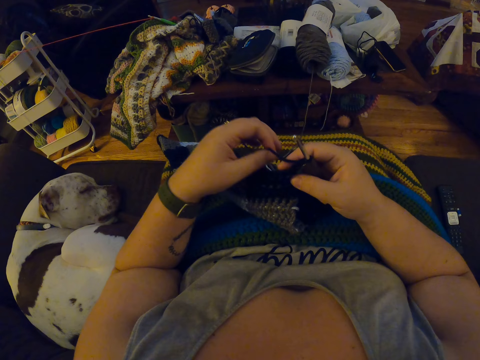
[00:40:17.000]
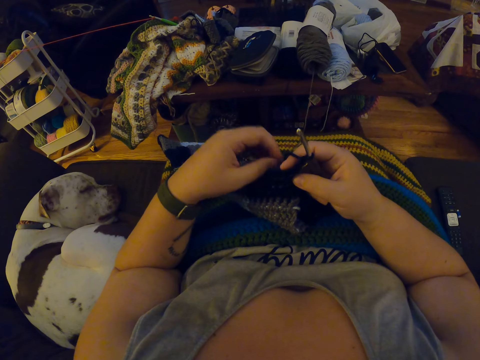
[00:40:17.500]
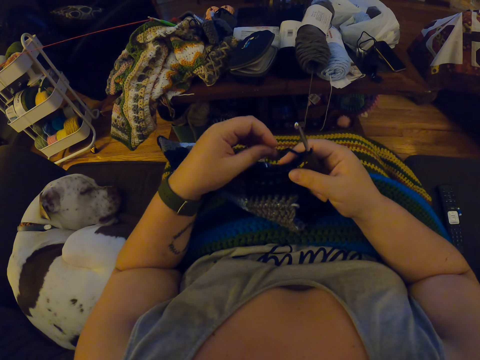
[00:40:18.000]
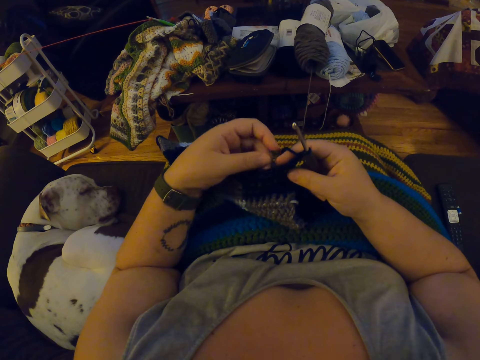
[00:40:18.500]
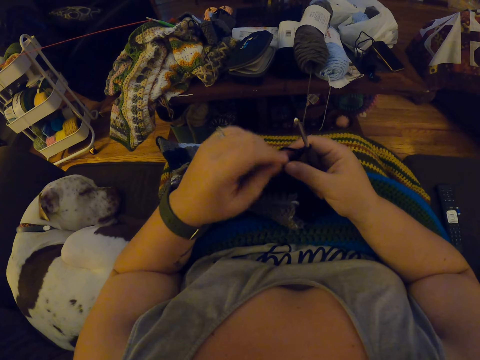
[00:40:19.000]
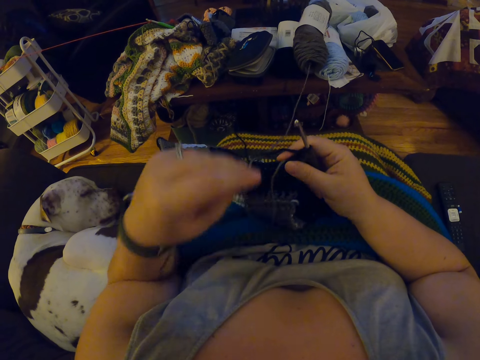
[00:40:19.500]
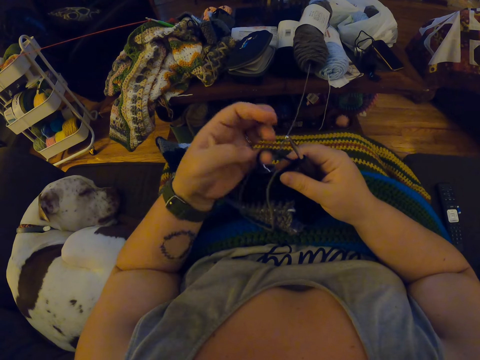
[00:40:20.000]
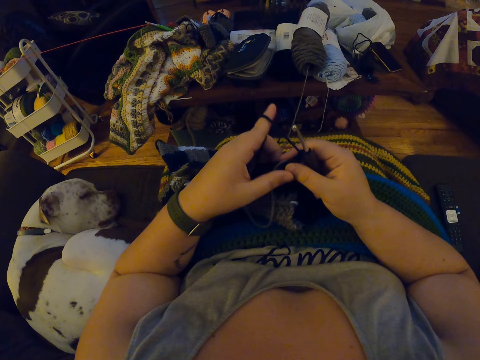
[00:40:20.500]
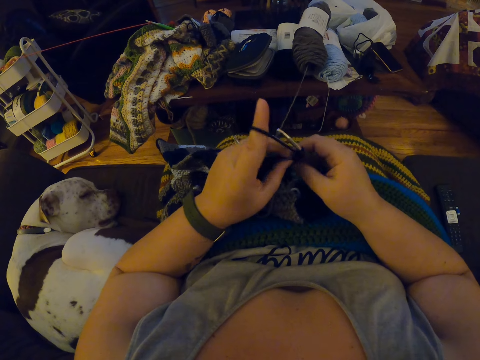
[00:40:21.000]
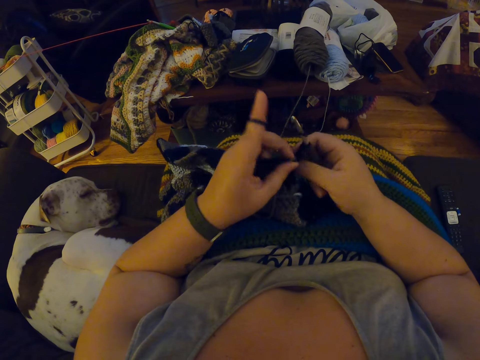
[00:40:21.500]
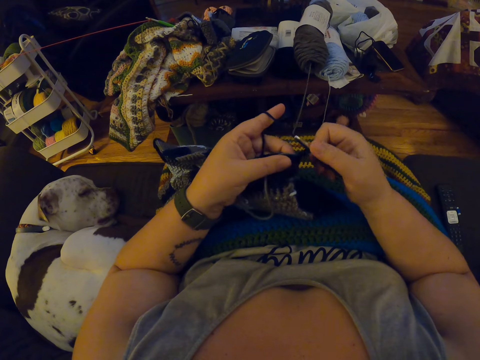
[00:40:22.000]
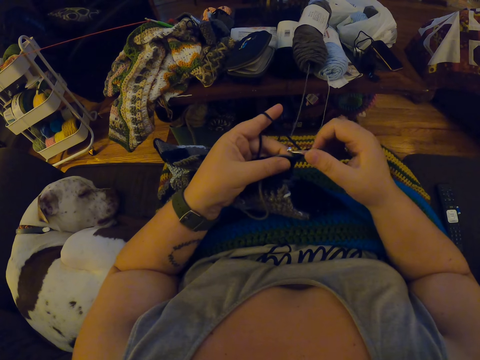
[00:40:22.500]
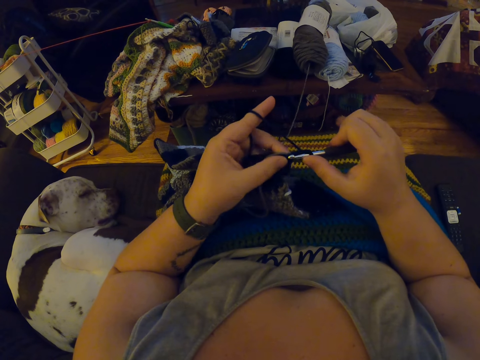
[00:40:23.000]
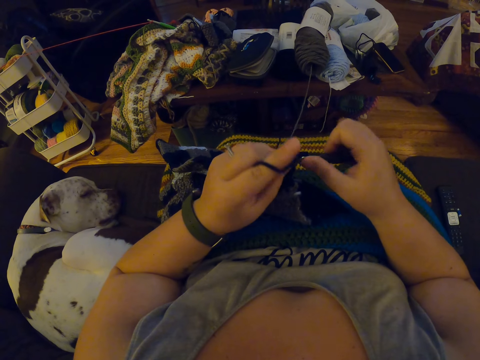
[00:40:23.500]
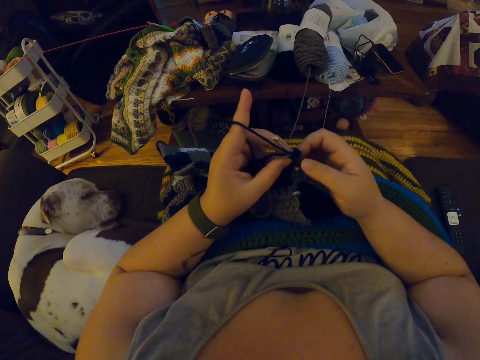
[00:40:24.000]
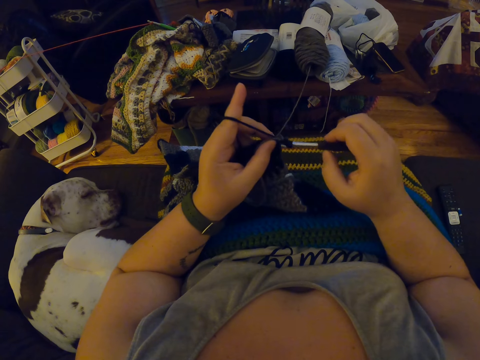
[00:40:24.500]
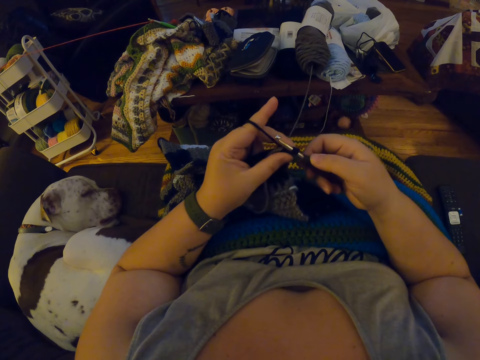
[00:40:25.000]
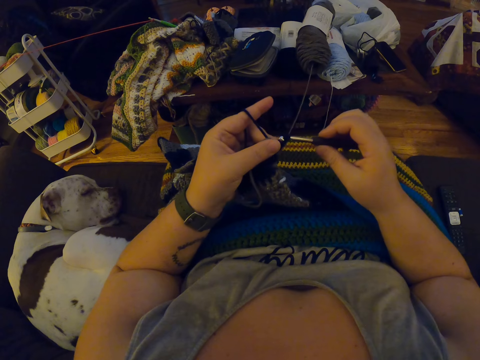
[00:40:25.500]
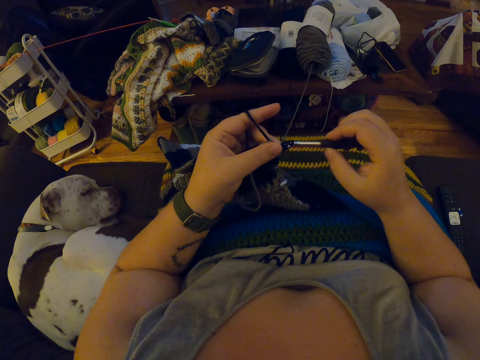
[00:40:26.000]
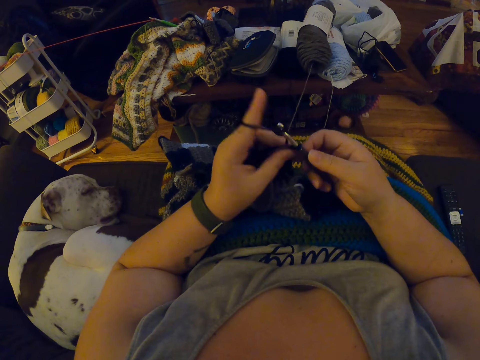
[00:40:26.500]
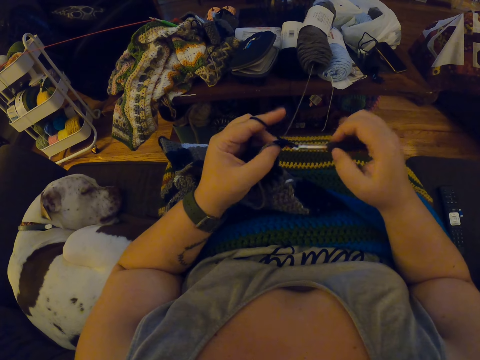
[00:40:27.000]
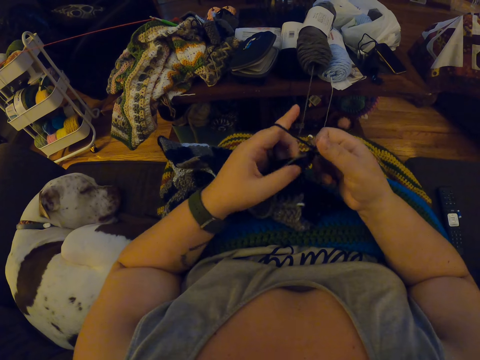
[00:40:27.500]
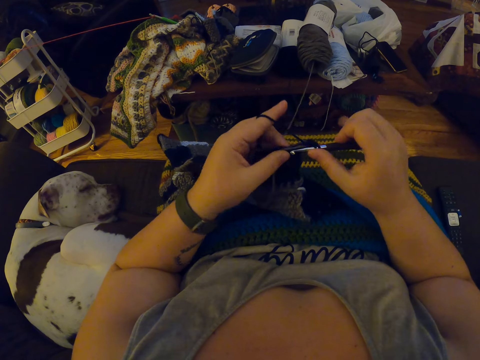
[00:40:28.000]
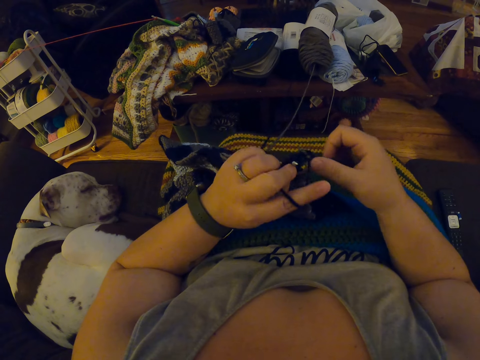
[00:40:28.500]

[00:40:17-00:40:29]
The camera wearer wraps the yarn around her left fingers. She resumes crocheting the yarn.

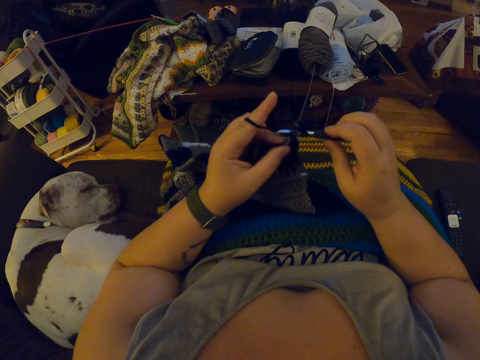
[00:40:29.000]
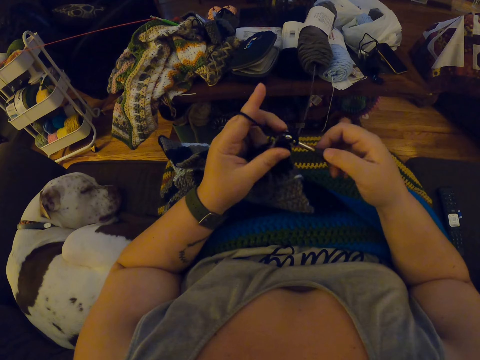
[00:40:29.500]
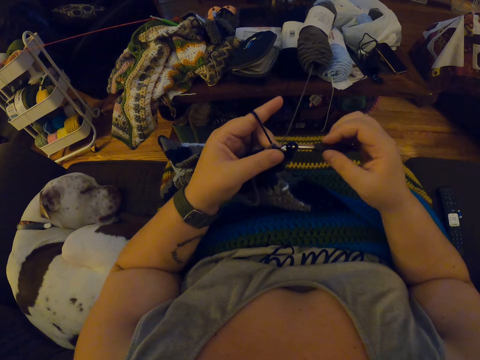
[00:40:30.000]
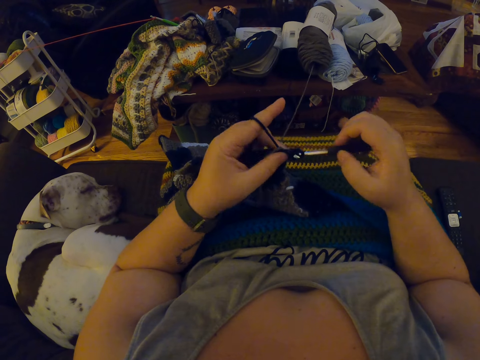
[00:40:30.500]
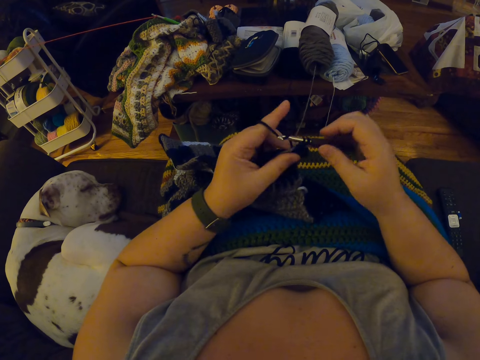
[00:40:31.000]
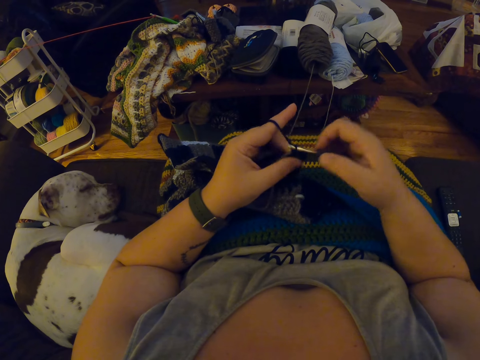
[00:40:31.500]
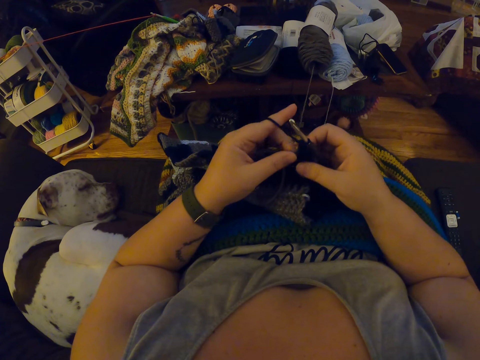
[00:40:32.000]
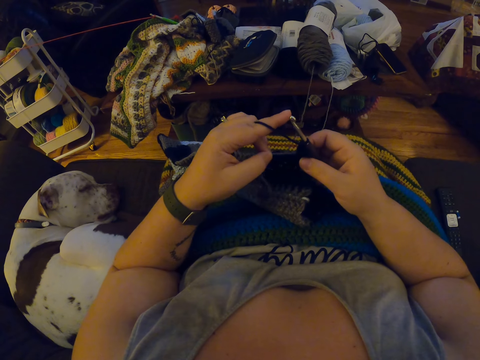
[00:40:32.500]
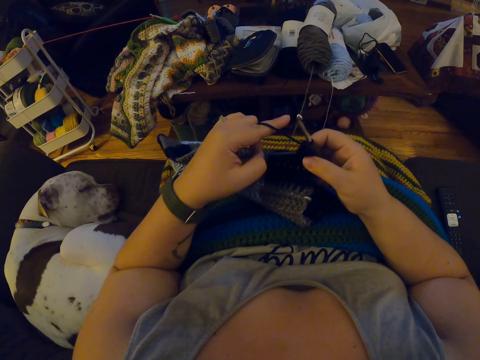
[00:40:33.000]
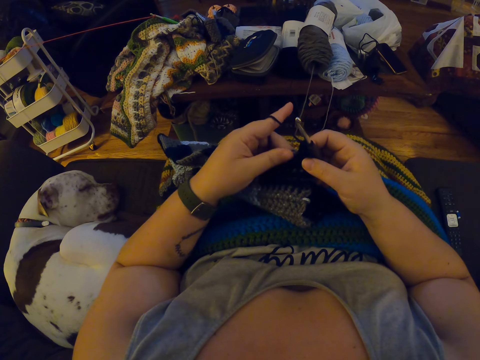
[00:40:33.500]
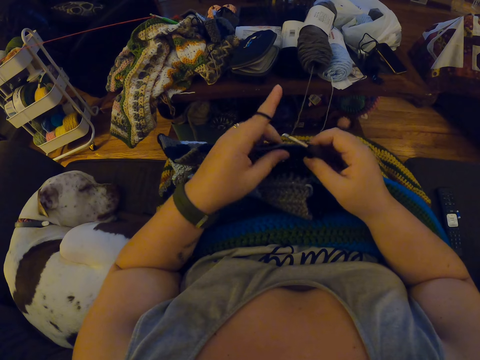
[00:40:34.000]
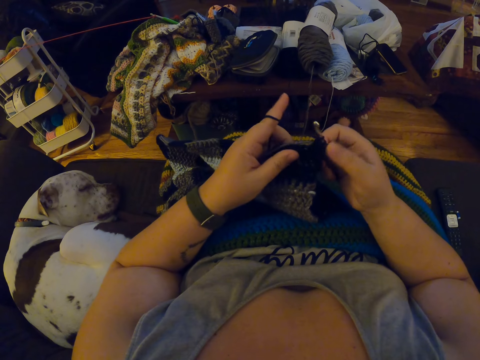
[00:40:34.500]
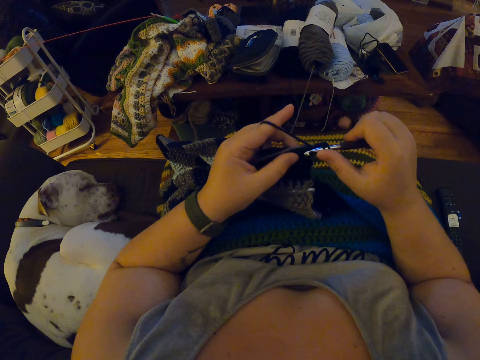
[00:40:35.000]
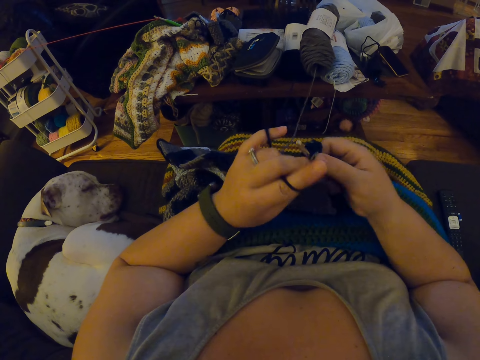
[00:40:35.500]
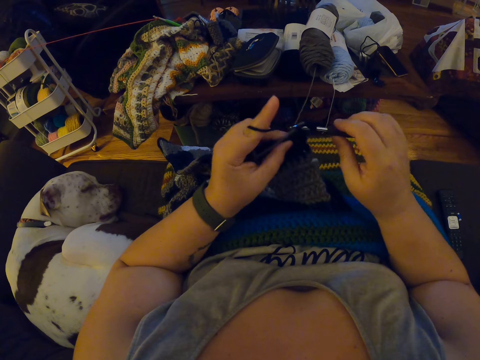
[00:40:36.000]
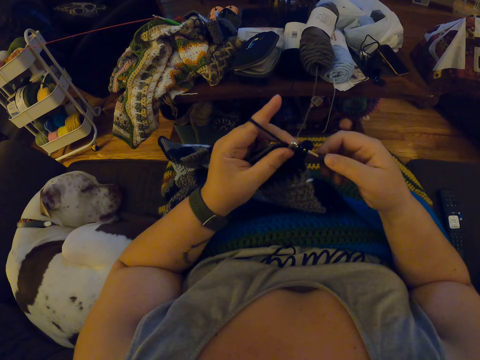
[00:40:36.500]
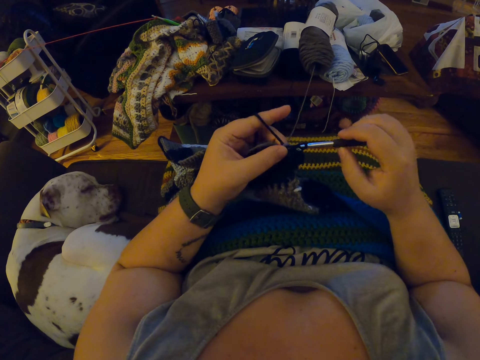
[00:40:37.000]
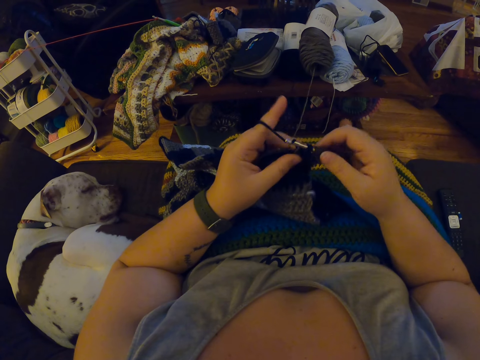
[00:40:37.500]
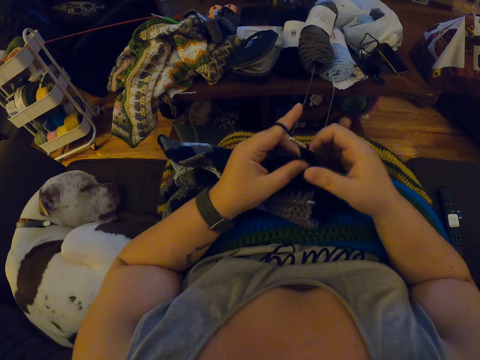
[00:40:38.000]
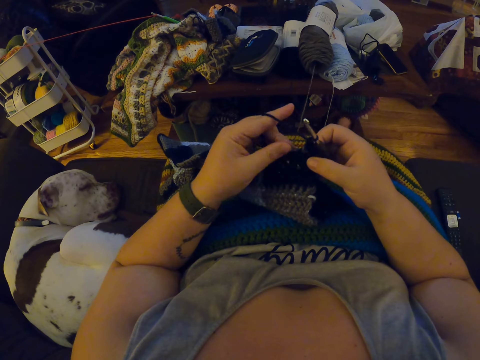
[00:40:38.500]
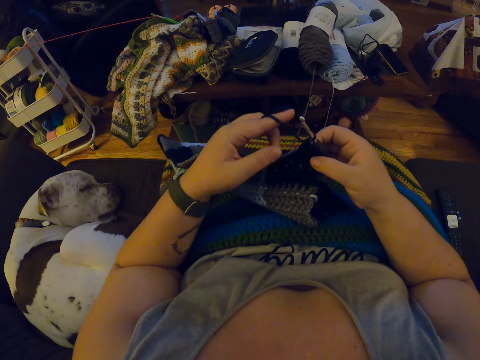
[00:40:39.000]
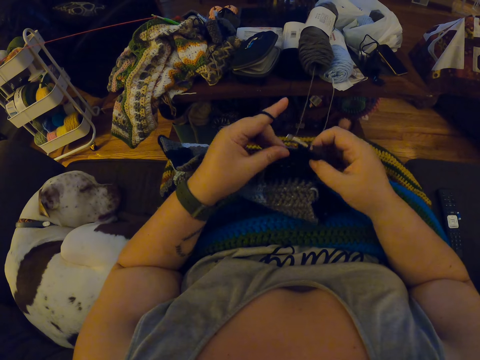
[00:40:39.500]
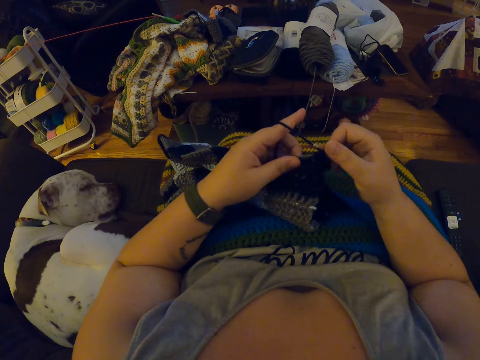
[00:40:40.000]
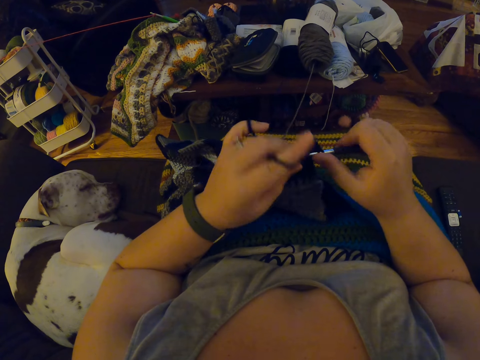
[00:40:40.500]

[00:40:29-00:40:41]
The camera wearer swipes her left finger around the crochet. She resumes crocheting the yarn.

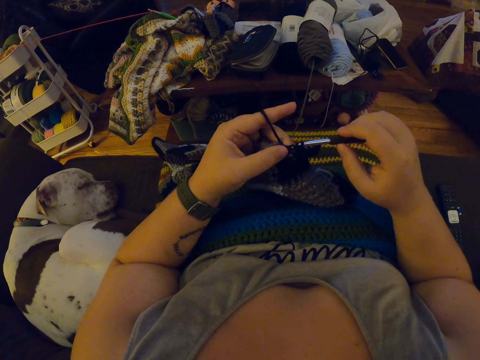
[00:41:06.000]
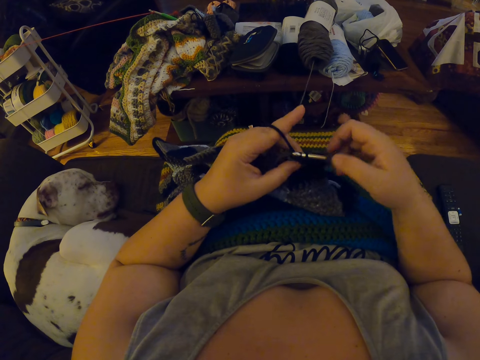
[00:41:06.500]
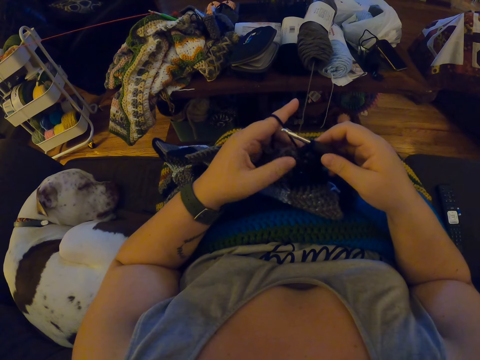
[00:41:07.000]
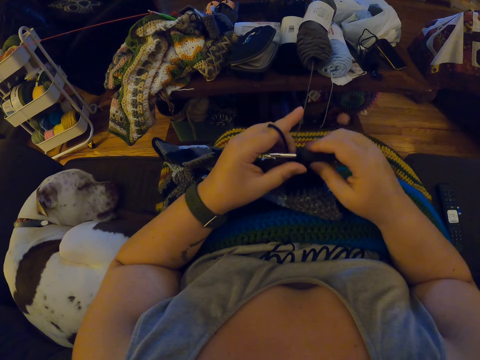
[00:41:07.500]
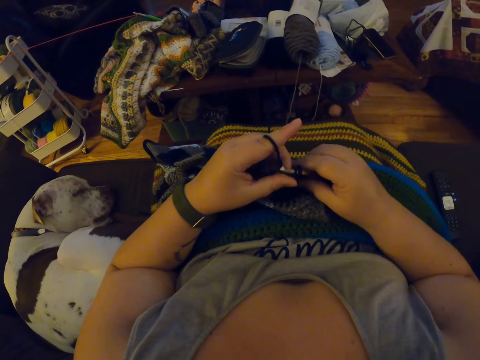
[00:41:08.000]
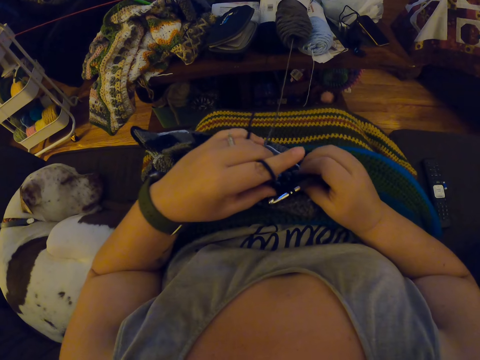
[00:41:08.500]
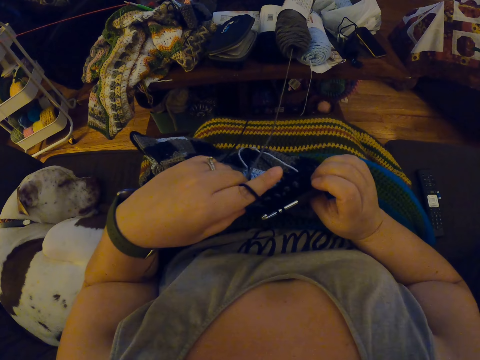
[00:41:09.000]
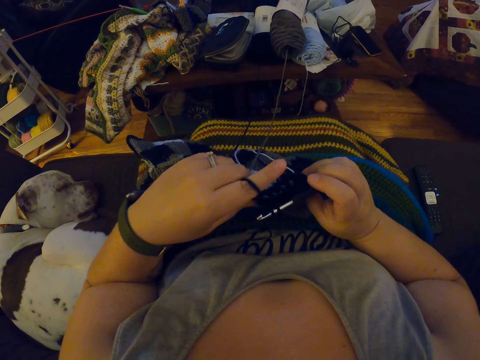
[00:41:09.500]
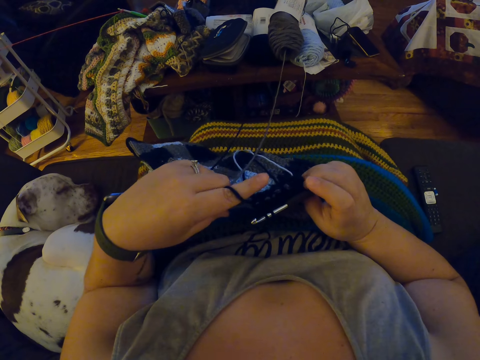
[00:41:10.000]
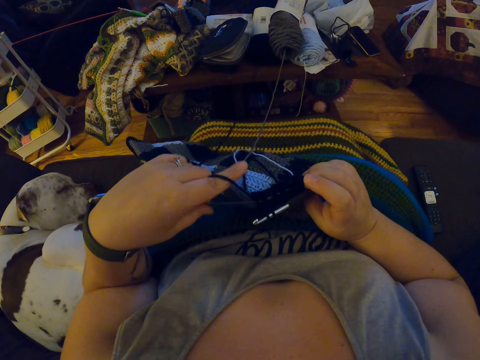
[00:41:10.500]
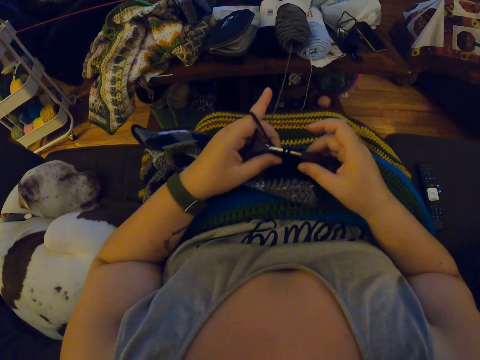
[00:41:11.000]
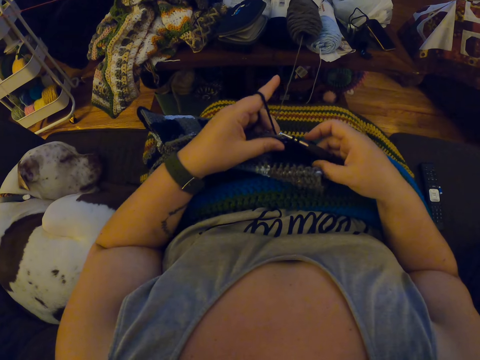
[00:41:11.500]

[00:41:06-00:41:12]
The camera wearer checks the stitch.
